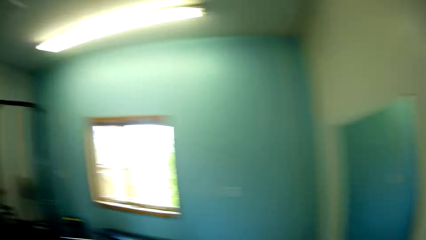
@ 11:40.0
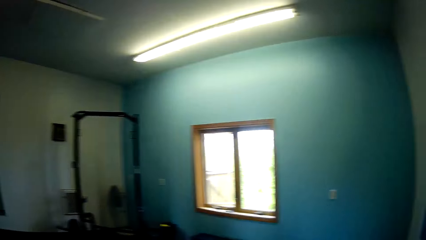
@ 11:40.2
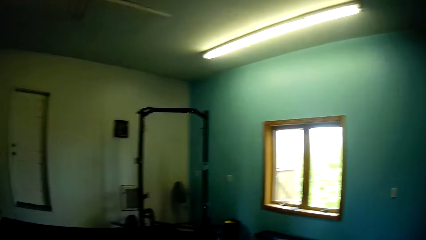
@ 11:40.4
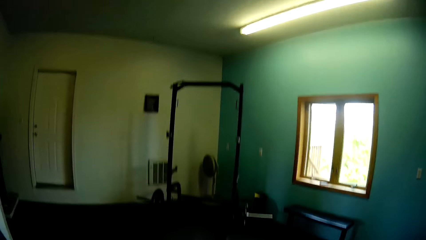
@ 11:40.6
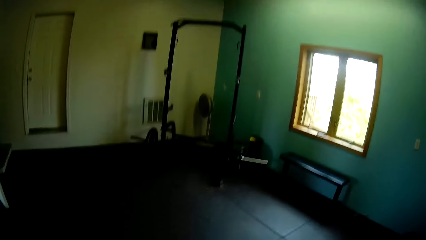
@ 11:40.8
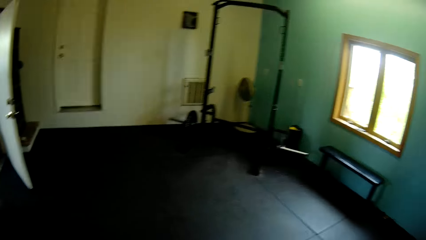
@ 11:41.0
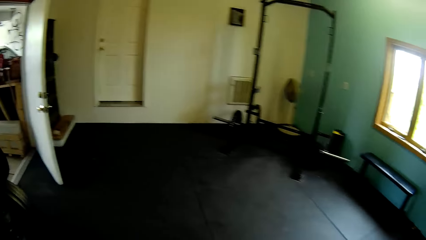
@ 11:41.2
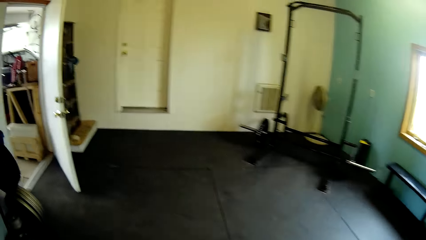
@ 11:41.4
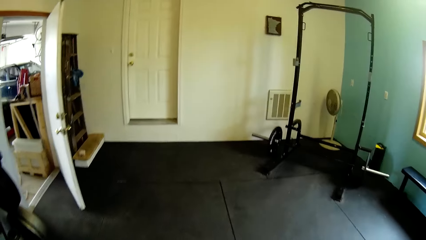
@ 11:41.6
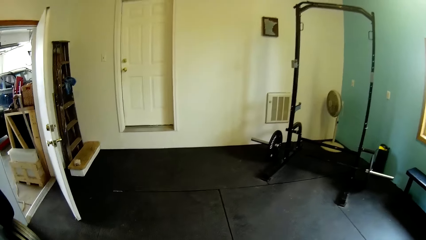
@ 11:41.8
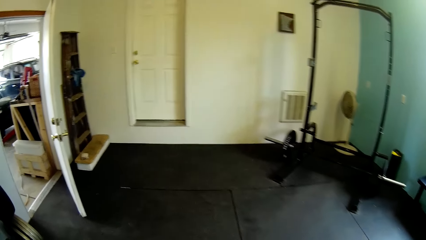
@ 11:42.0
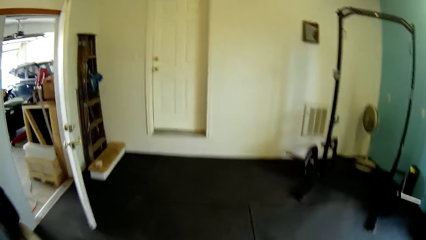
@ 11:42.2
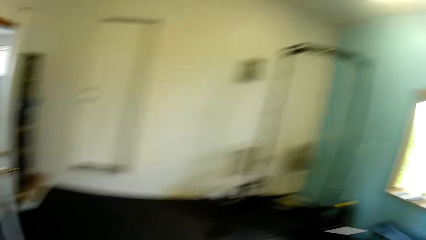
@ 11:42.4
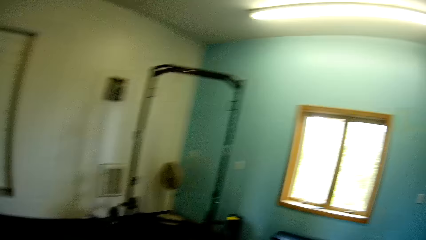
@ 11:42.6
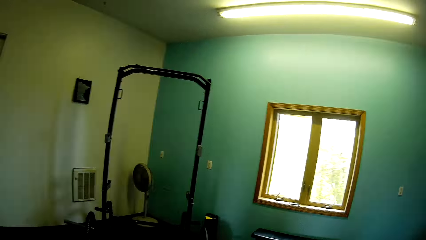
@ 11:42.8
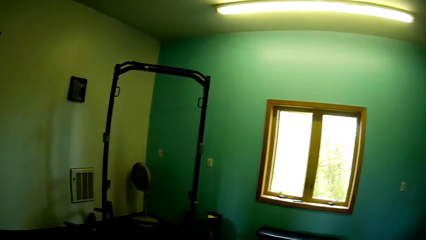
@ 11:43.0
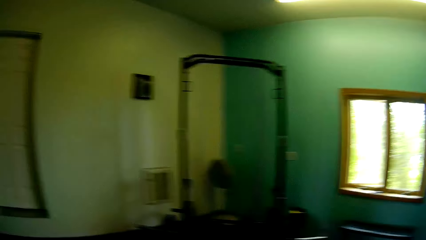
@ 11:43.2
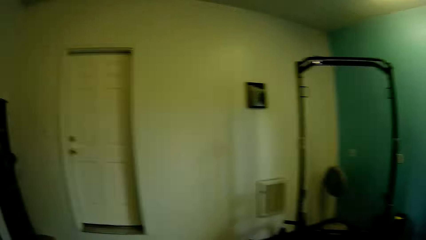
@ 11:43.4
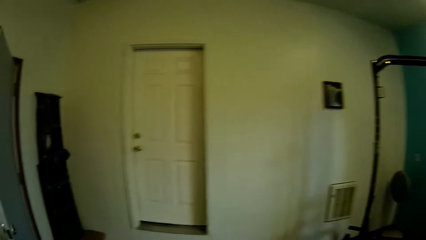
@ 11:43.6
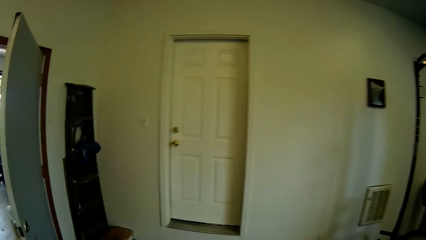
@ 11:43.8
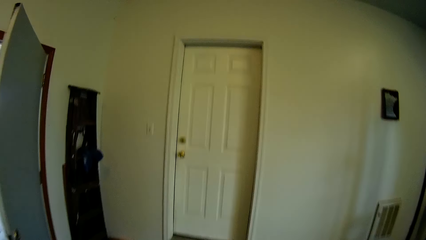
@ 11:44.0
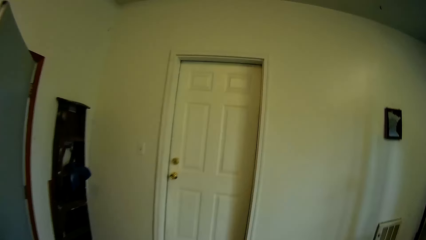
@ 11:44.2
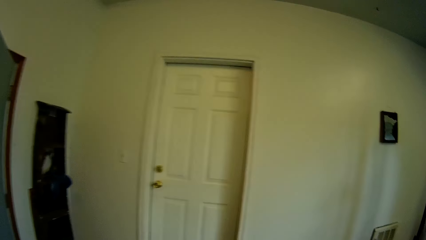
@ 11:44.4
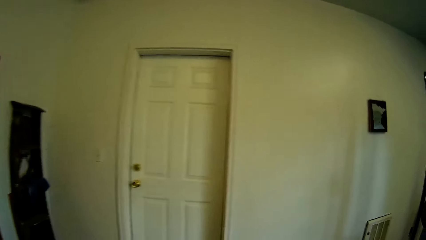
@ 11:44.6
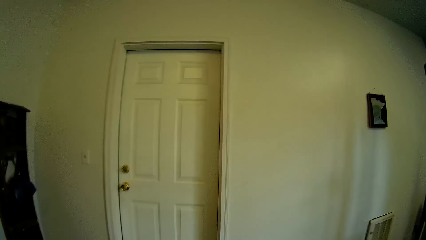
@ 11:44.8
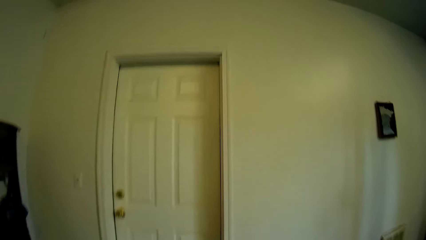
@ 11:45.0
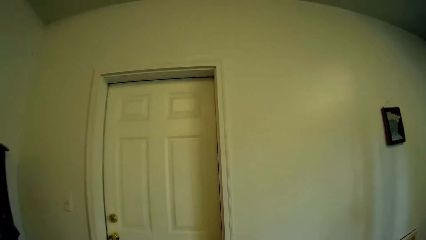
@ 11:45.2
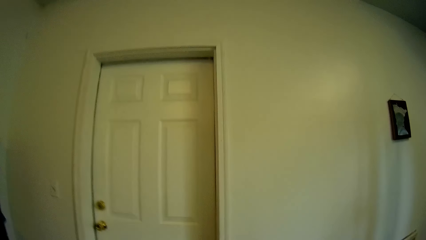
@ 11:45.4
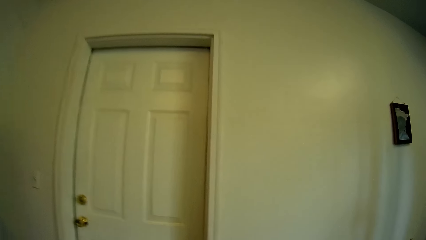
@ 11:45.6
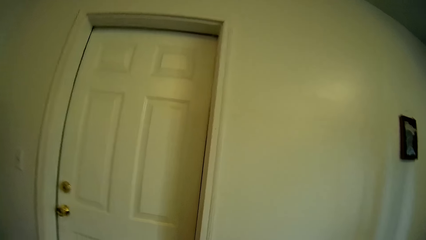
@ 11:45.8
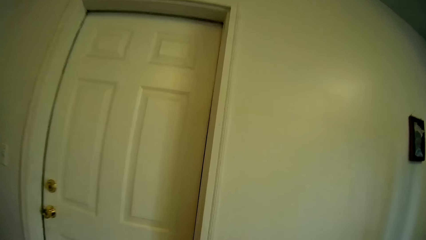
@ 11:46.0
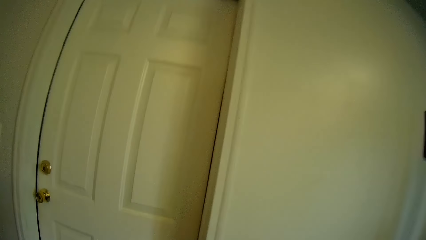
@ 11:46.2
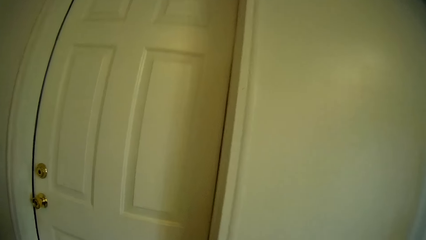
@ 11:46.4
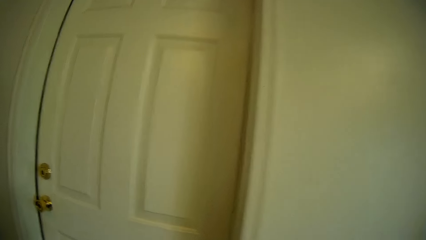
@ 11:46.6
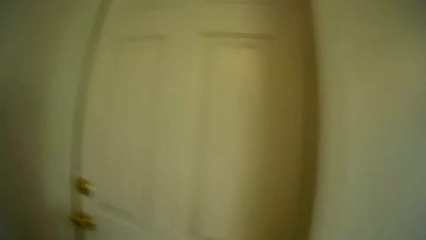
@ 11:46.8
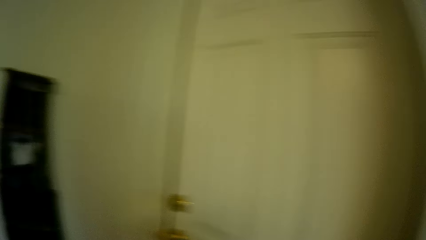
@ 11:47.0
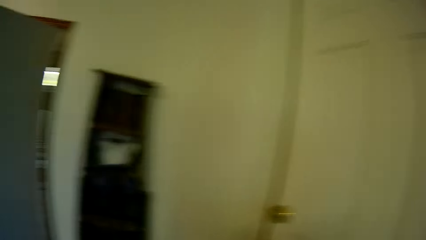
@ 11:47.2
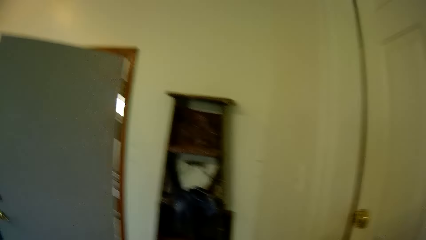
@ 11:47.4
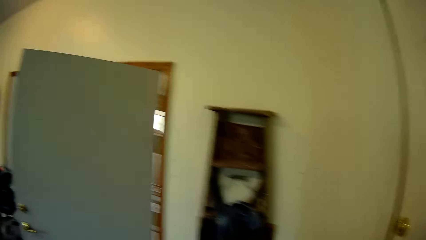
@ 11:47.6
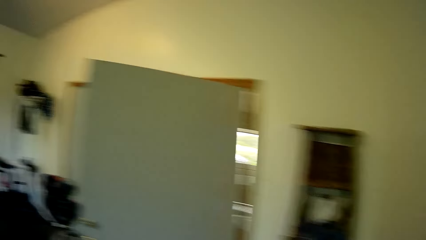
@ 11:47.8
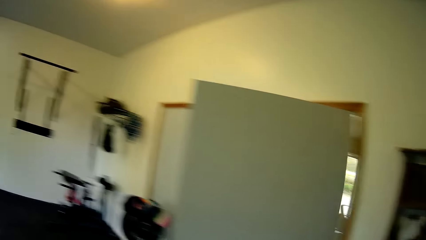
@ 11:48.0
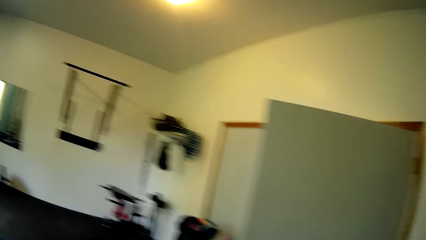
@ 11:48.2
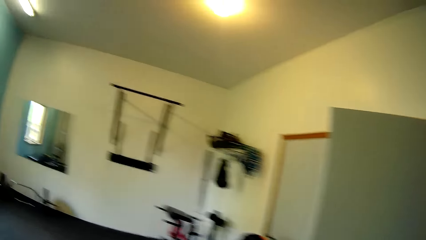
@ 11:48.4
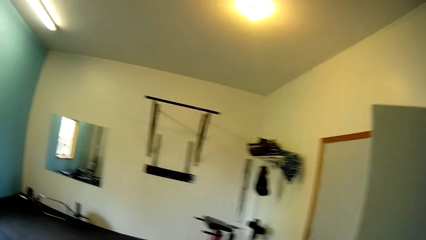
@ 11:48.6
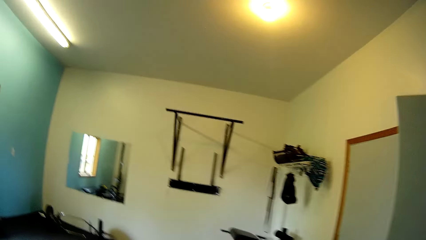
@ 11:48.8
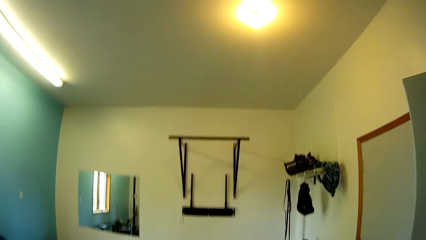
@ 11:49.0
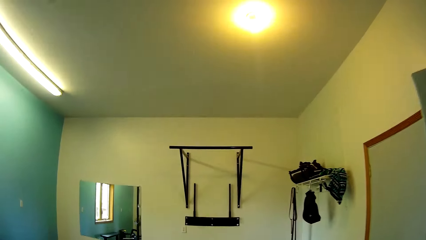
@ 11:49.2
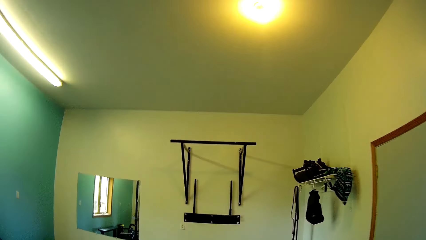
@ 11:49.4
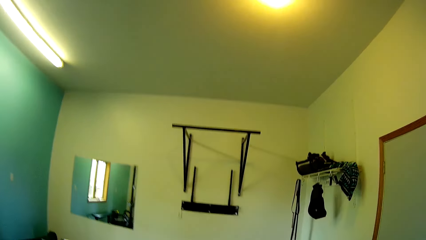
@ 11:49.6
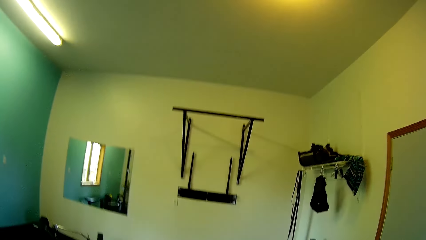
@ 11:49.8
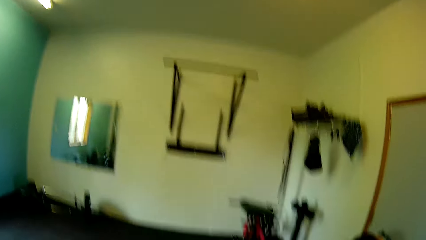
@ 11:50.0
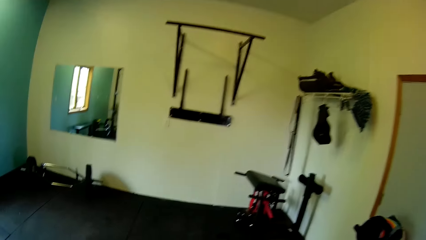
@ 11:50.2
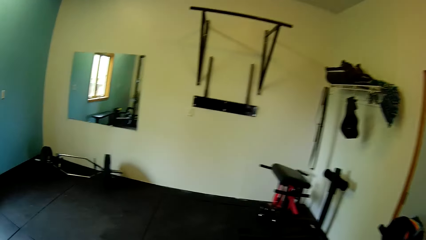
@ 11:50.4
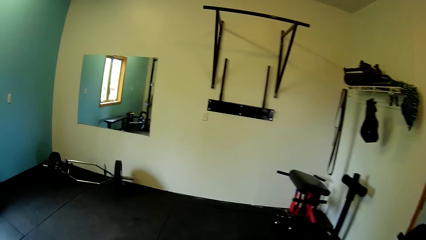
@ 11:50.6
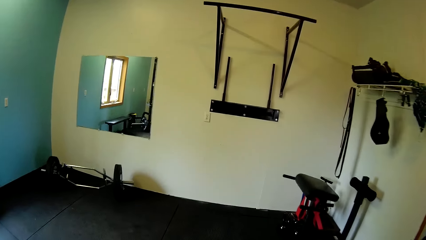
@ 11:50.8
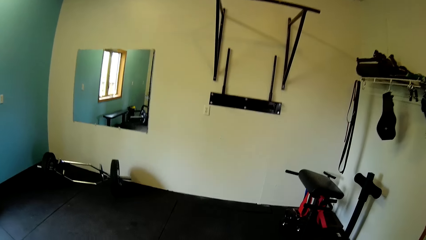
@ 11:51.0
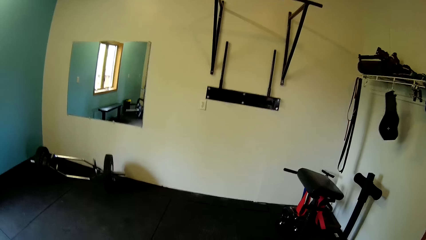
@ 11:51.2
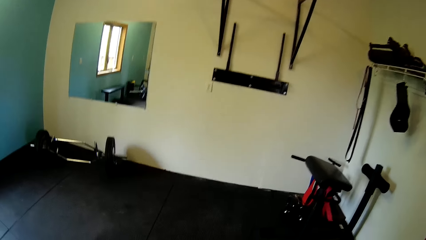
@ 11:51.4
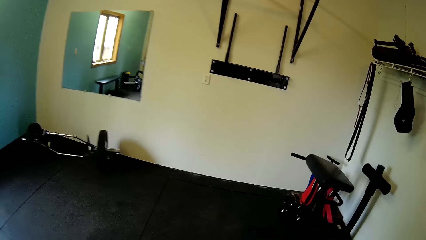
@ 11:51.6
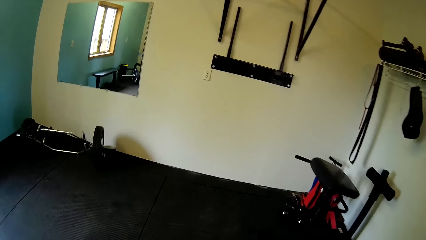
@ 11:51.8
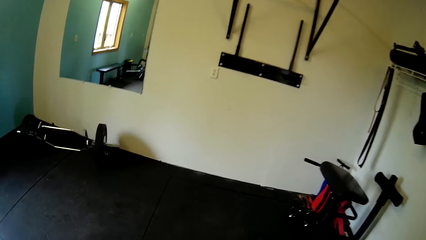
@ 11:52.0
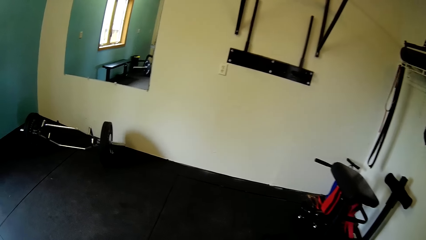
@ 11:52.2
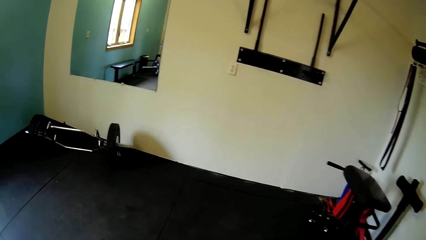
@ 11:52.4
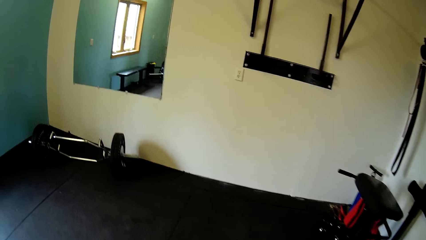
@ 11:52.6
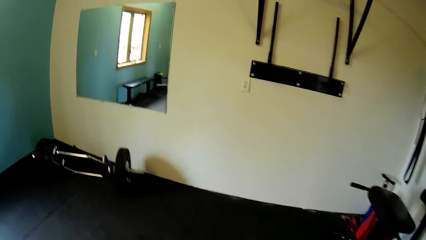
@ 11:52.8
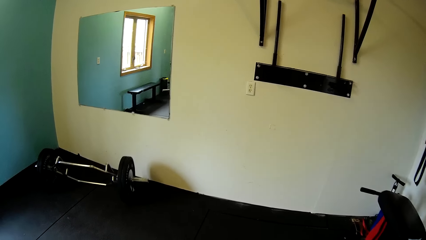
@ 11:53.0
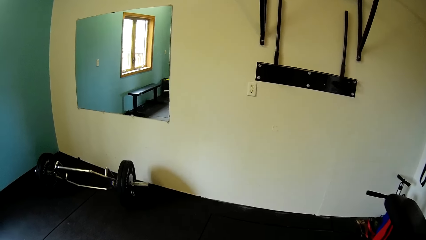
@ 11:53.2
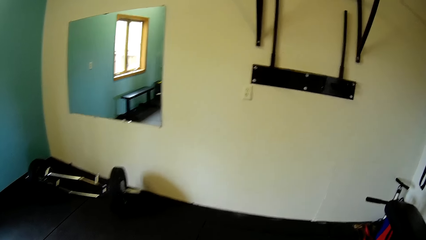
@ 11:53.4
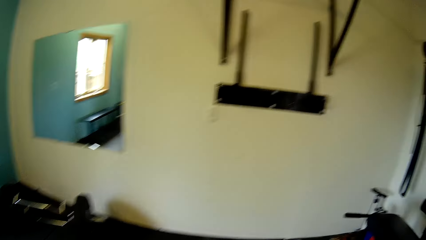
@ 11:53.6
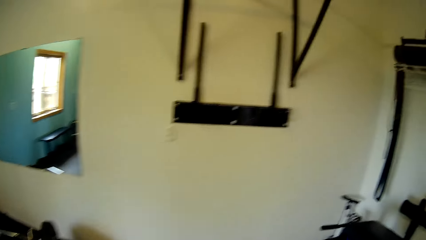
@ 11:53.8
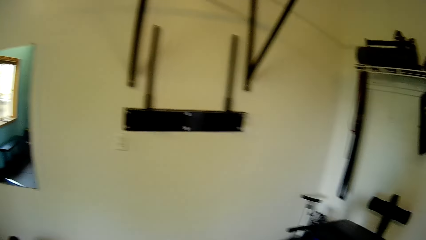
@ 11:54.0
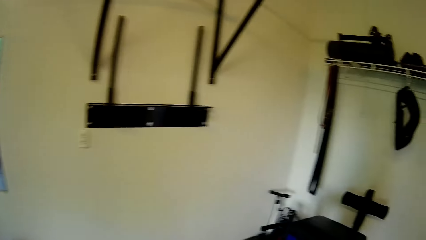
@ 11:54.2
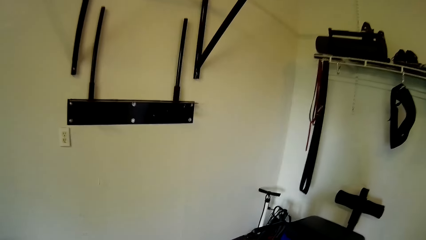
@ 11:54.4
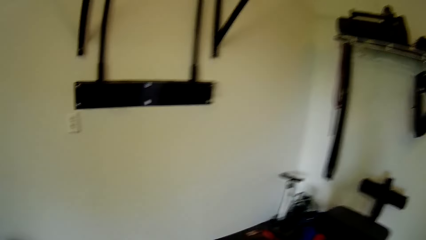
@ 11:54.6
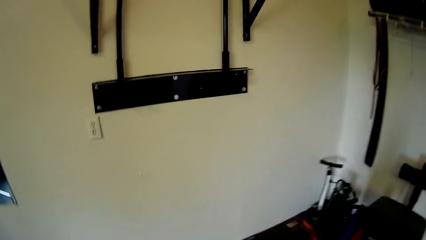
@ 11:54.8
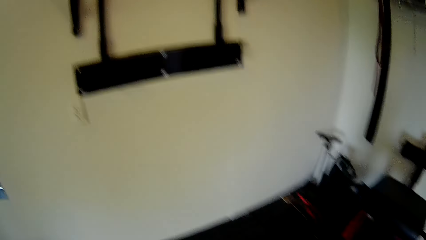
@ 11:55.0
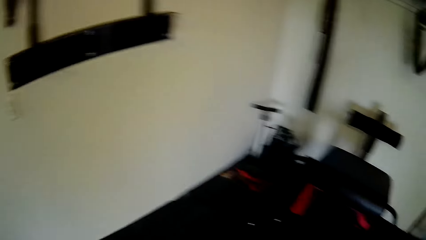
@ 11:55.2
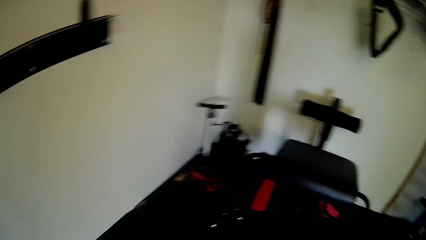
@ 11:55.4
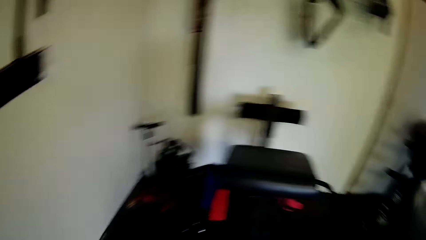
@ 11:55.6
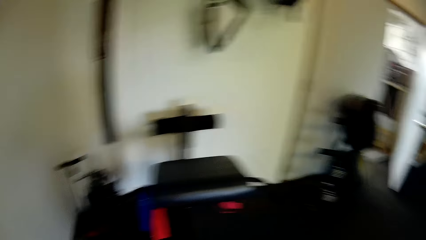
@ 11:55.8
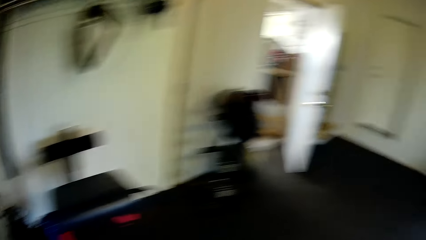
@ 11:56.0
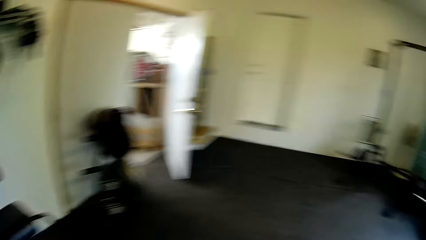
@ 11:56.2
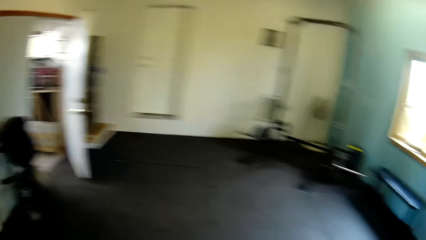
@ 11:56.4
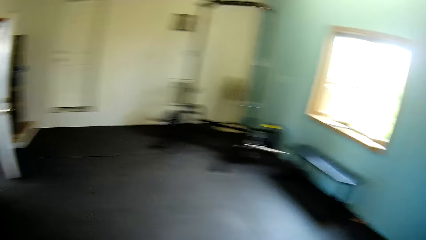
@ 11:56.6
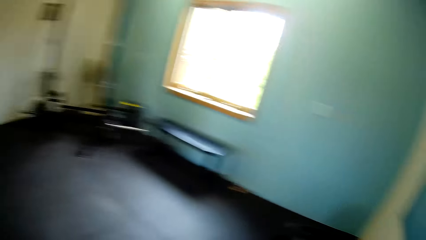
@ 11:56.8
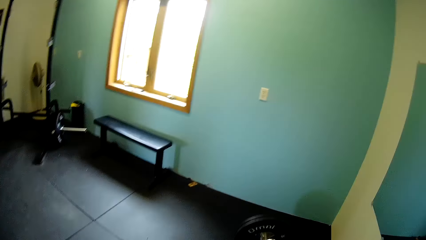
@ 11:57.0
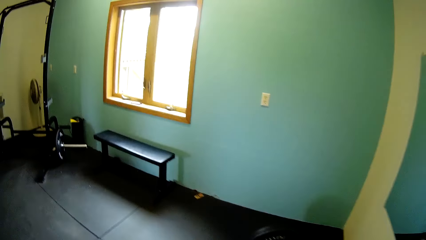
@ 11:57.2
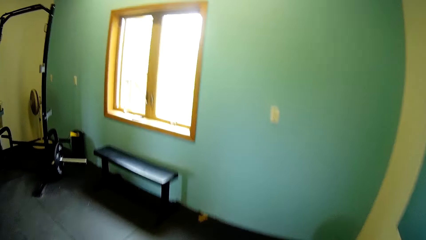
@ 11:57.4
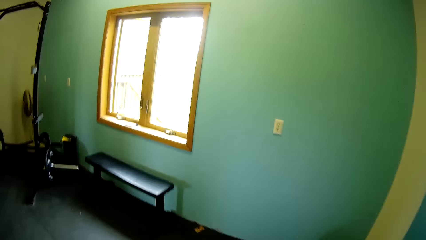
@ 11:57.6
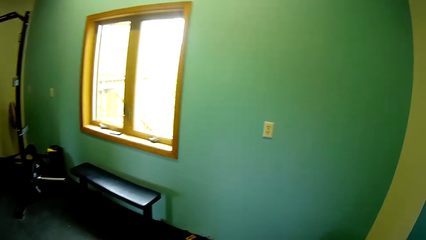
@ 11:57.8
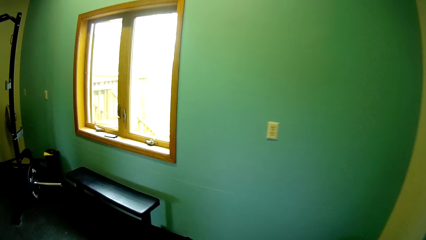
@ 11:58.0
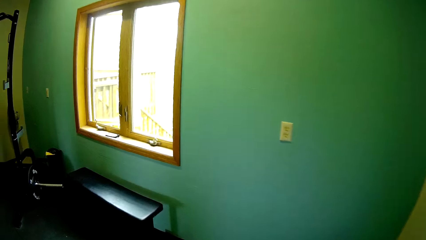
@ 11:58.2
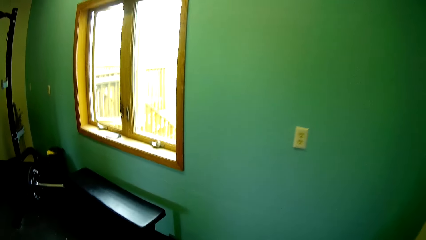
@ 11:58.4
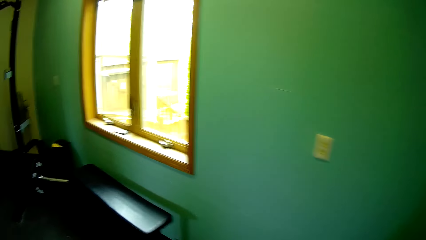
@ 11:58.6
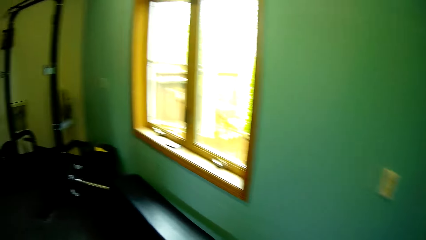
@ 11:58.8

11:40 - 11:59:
The camera wearer looks around the room. They walk to the door. They look around the room.
